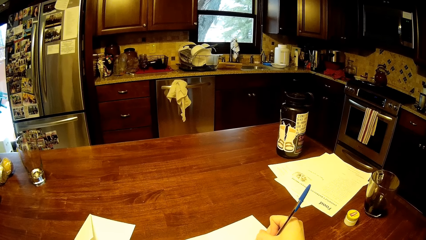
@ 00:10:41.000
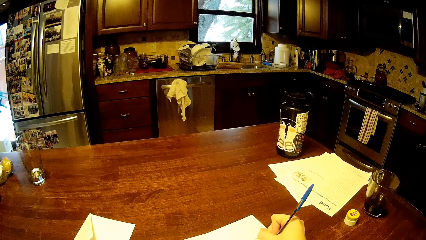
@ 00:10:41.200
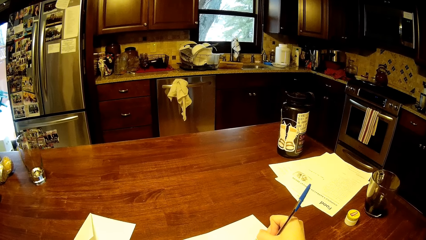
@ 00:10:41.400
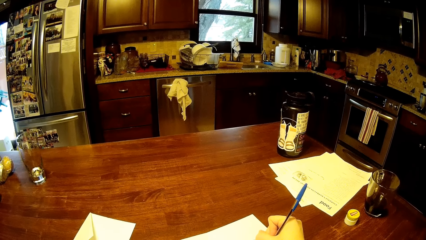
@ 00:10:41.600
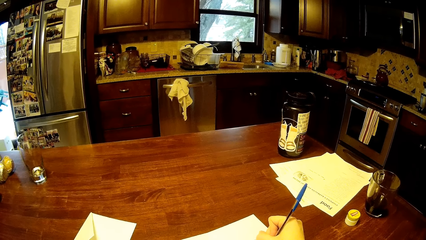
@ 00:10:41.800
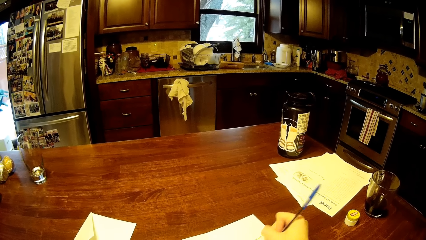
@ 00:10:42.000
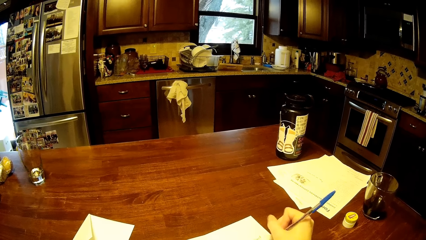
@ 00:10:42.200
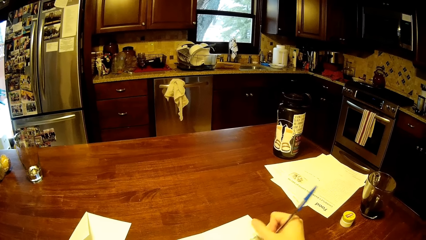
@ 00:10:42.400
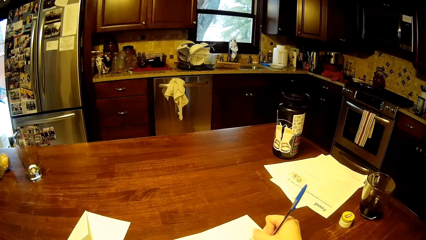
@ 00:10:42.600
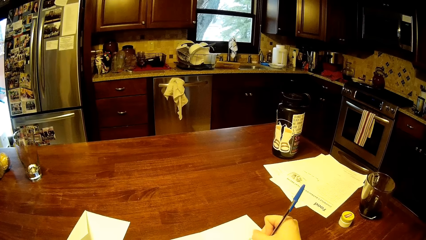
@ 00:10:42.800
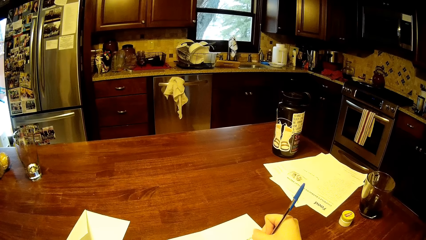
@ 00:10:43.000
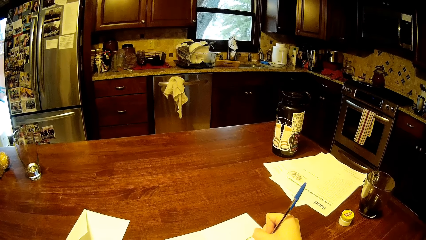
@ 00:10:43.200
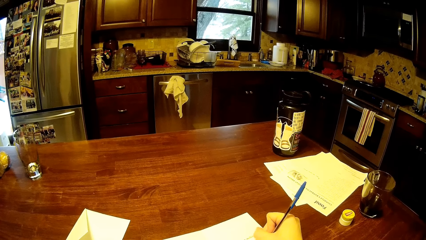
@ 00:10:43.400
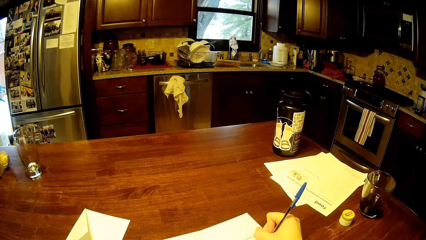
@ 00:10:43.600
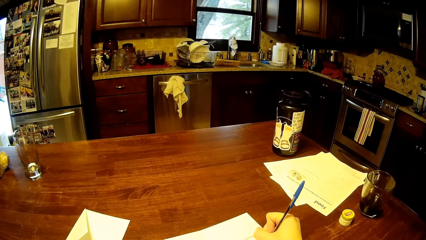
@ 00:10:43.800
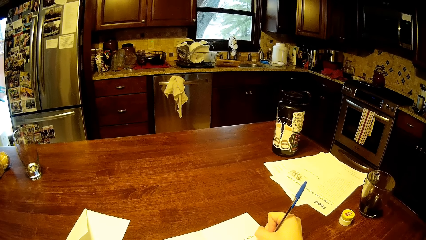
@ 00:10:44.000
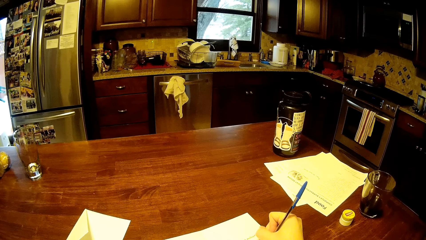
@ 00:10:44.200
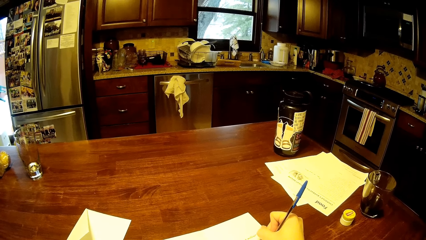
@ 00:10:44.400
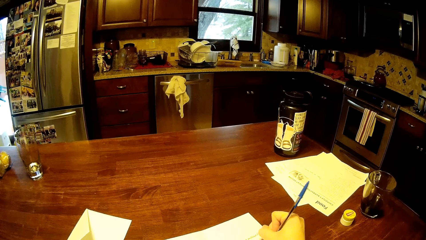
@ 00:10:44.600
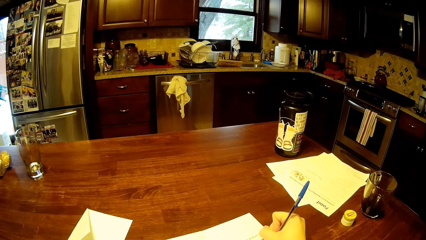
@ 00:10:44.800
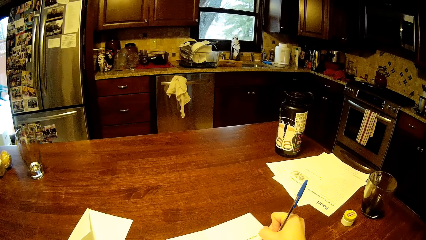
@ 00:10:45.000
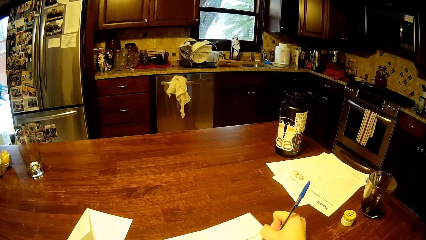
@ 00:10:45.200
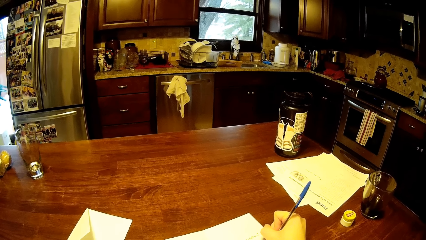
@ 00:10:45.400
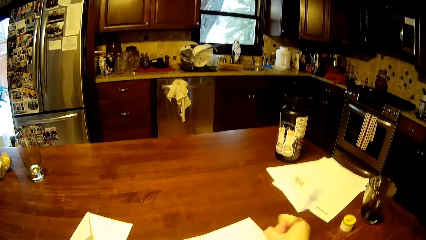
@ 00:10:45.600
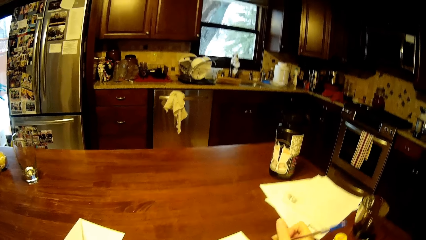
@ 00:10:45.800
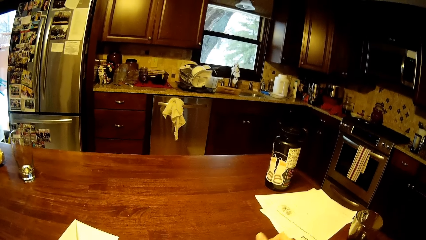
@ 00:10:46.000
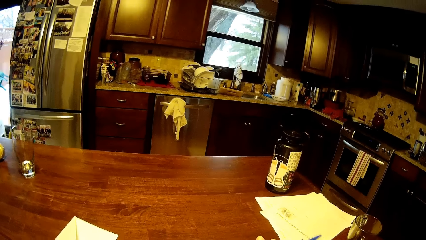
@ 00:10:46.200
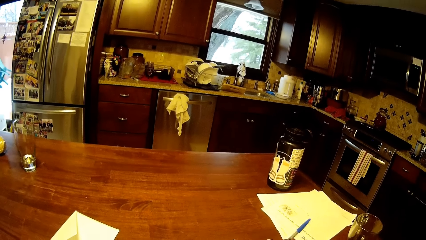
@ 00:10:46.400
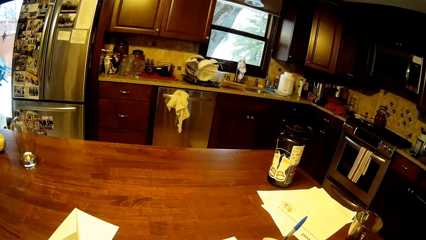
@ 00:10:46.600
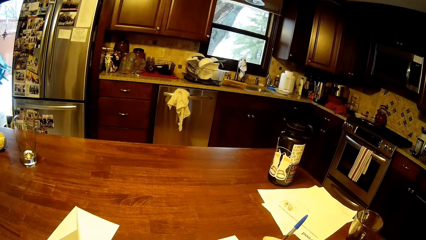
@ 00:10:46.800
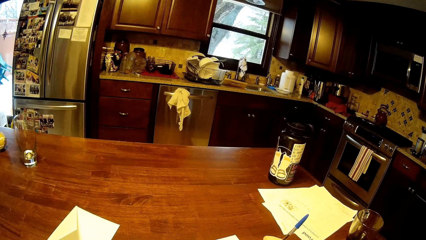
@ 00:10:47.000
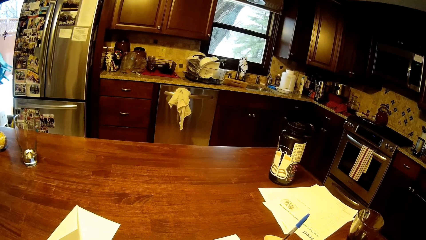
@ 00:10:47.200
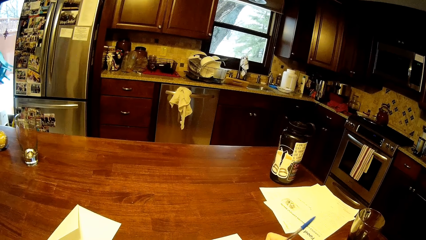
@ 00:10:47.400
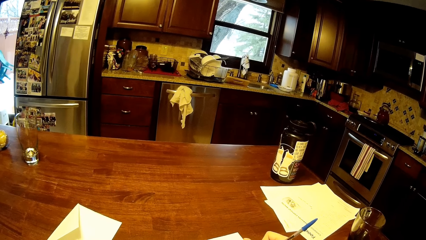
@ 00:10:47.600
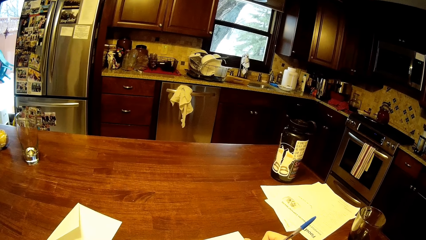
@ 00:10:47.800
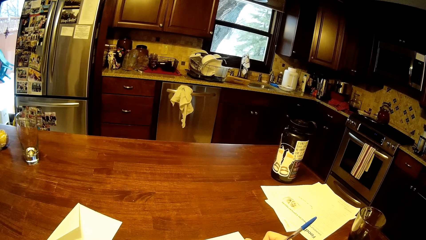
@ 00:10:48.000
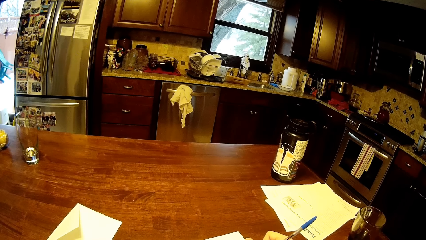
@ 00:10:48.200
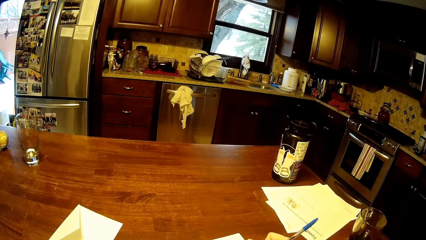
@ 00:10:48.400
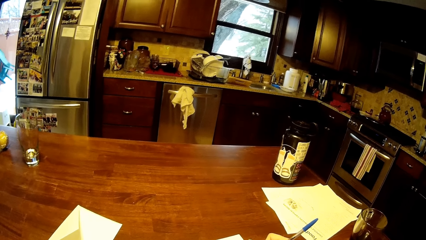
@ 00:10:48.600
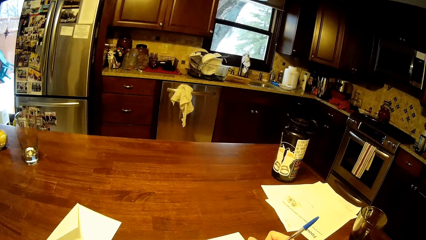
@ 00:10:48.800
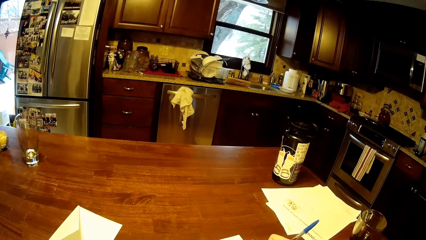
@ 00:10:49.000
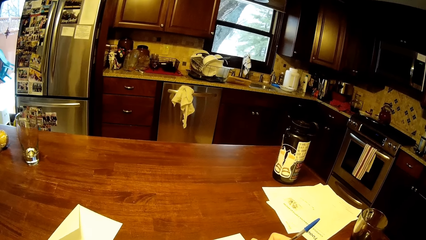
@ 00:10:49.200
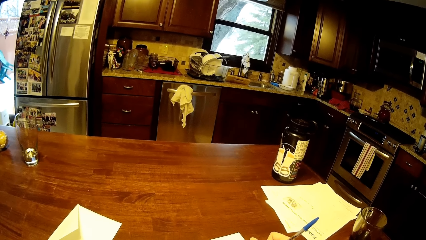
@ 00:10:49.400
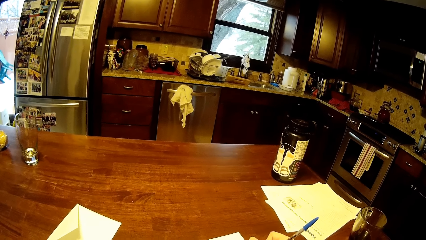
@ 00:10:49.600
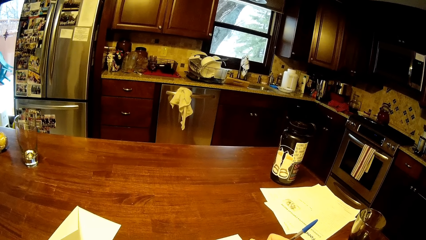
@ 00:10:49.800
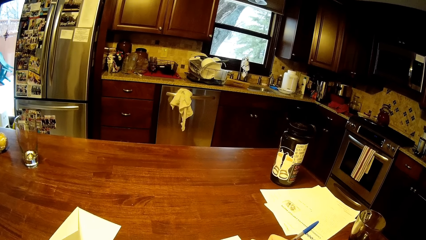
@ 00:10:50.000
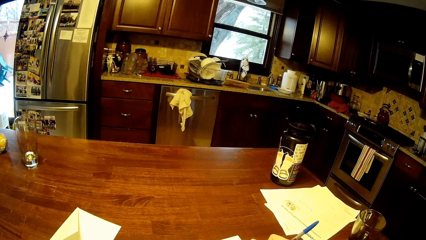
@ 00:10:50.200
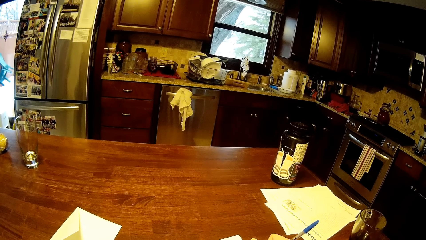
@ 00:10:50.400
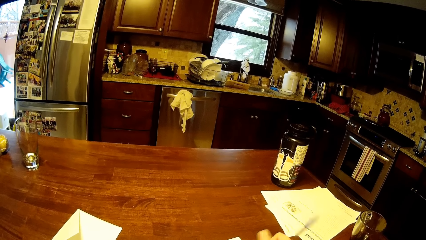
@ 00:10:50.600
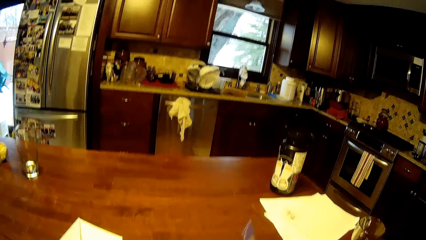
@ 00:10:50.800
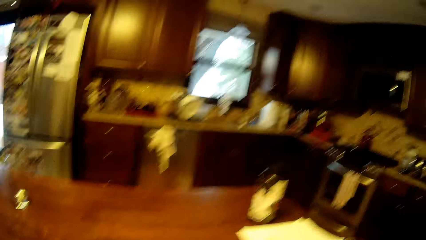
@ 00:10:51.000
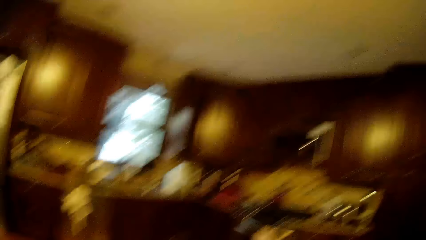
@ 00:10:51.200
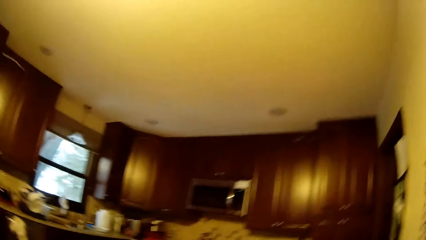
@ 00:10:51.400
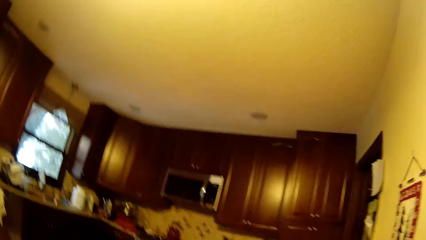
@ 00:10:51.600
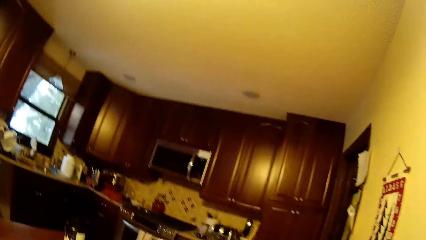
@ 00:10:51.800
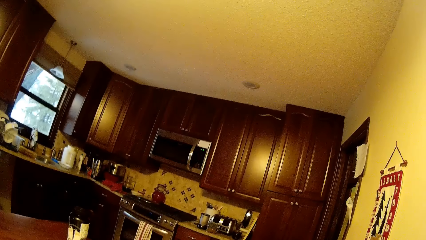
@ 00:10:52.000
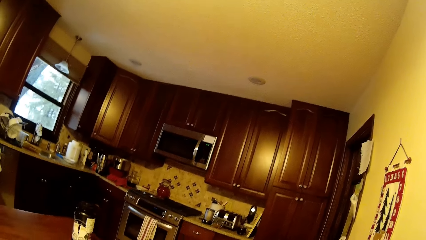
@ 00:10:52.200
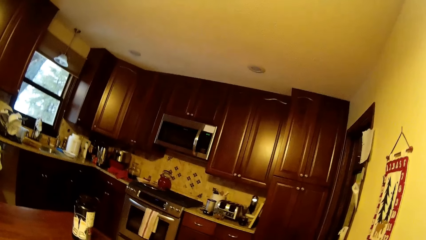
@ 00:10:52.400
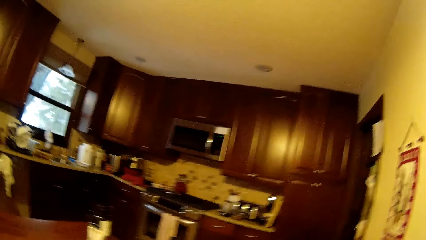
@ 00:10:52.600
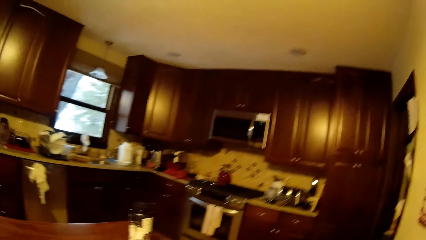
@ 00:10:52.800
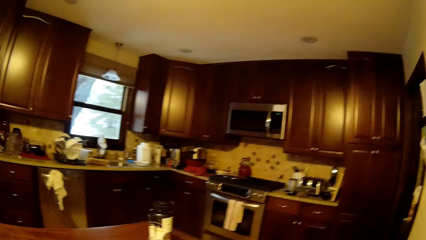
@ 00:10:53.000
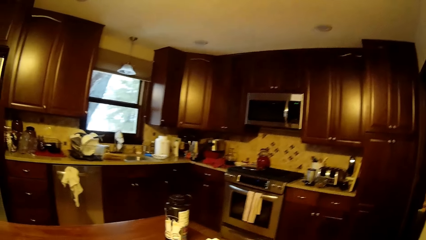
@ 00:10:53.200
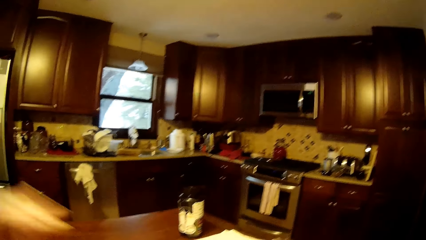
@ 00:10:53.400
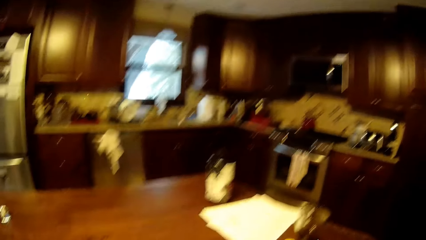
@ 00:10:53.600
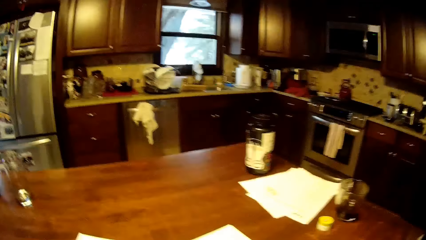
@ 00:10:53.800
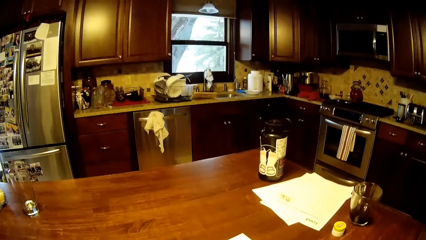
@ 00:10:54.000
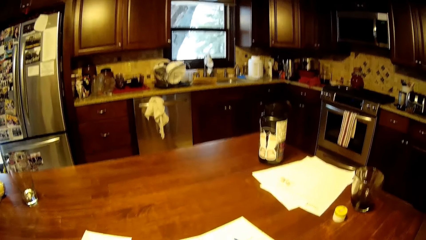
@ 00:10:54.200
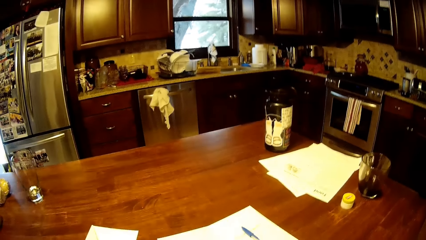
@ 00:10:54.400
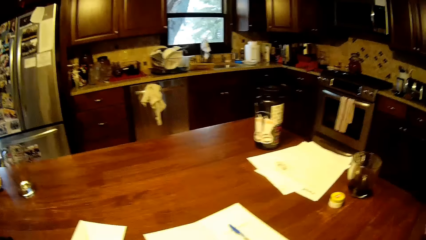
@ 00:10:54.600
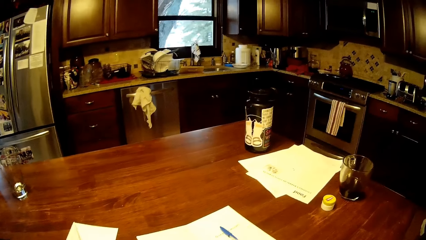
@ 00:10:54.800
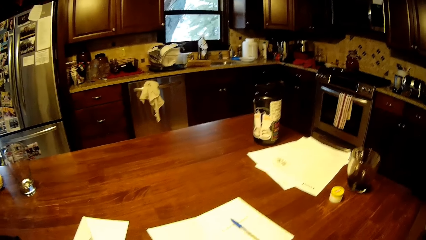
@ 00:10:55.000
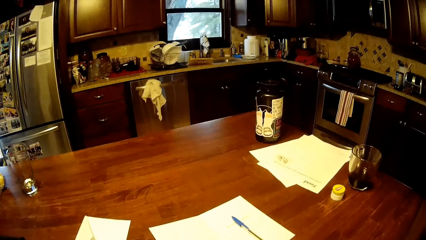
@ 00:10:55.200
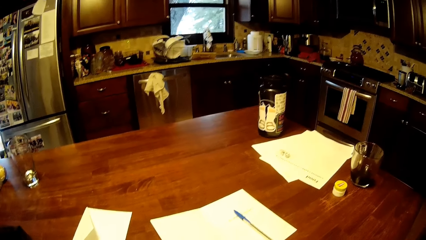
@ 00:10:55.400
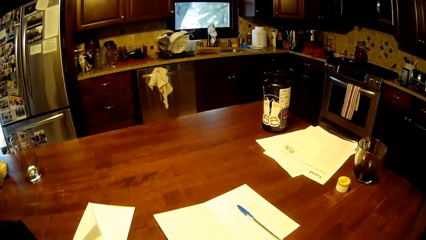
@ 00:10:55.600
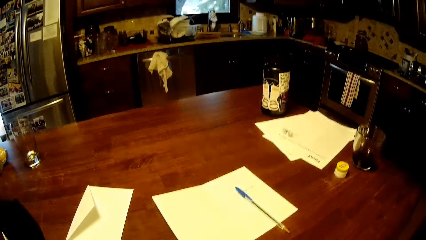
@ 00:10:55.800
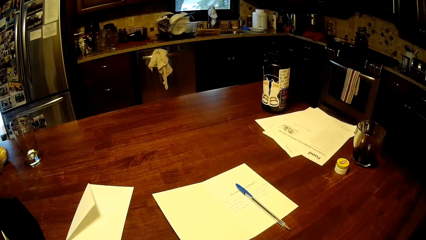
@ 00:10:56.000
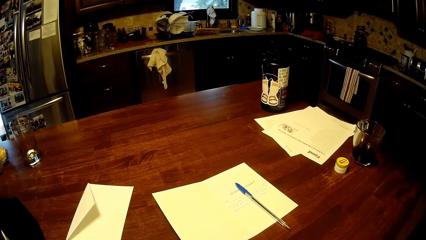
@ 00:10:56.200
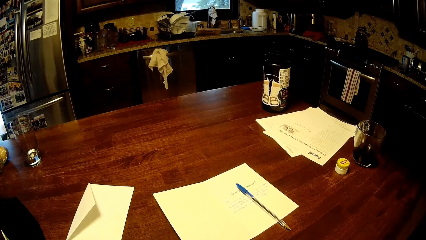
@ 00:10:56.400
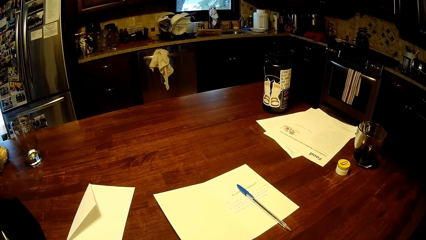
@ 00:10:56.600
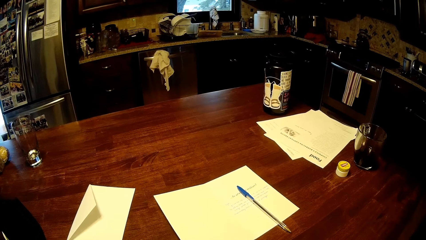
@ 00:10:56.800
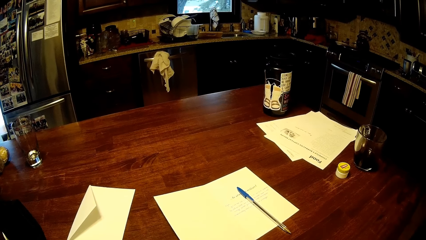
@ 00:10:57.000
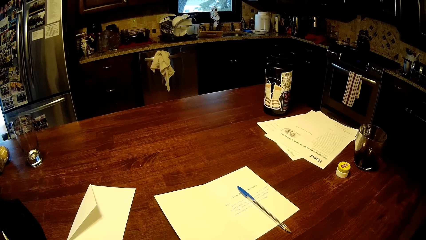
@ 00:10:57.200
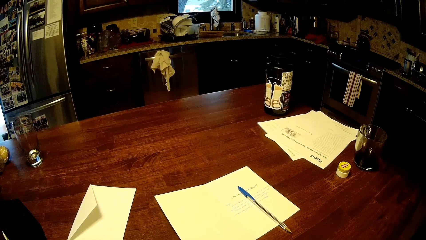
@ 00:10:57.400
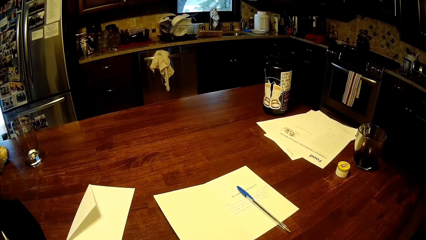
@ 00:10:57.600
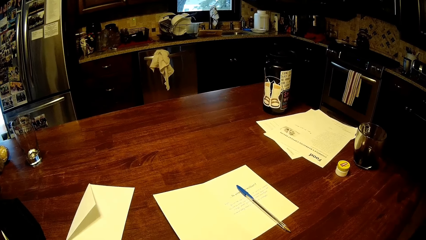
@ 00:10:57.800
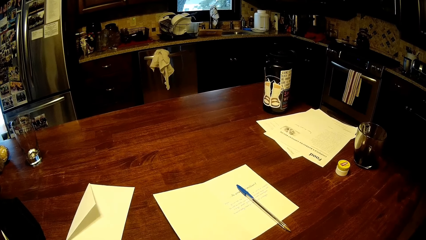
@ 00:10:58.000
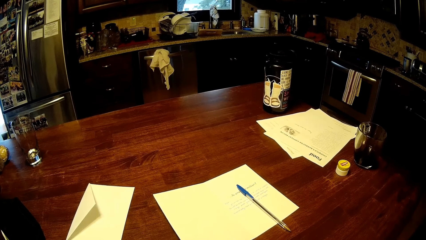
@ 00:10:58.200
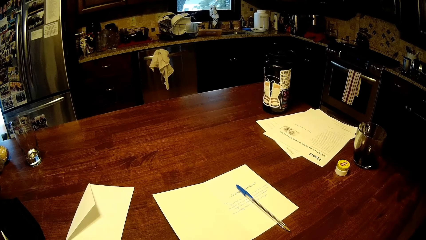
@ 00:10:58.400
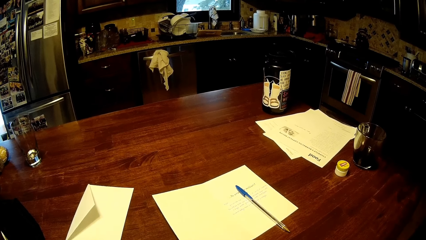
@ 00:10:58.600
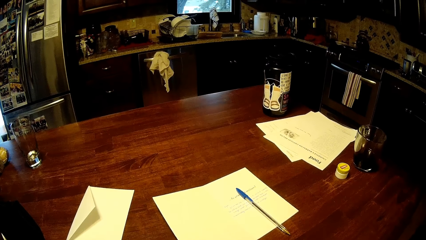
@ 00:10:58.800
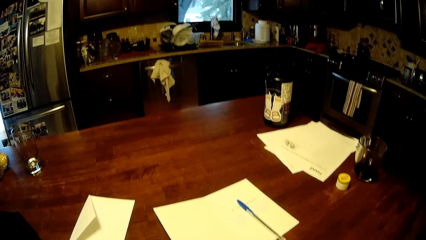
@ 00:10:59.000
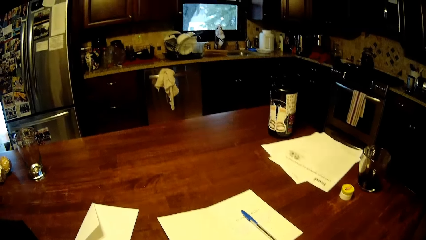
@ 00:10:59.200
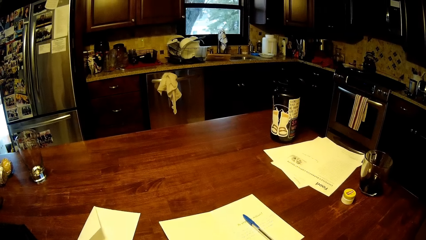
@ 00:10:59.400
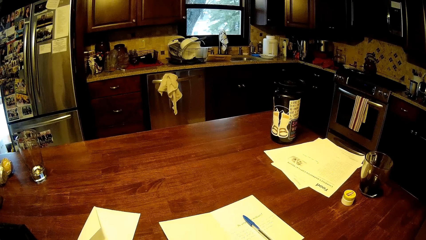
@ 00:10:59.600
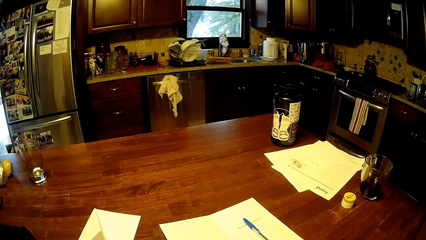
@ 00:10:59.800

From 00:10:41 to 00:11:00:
The camera wearer drops the pen. They look around. They lift the hand and look around.
